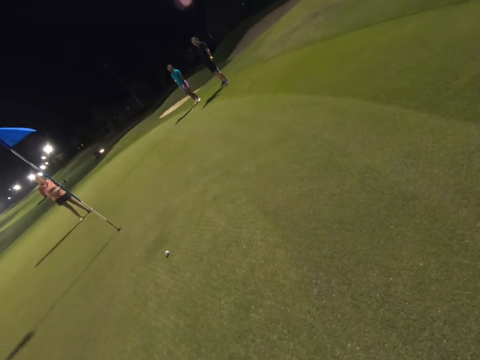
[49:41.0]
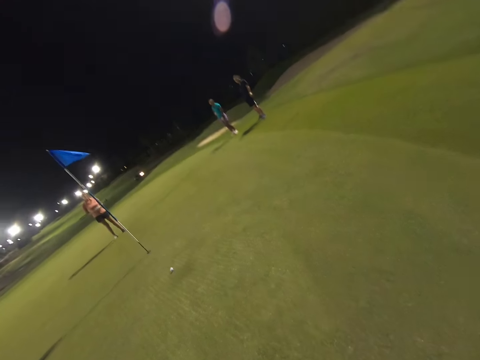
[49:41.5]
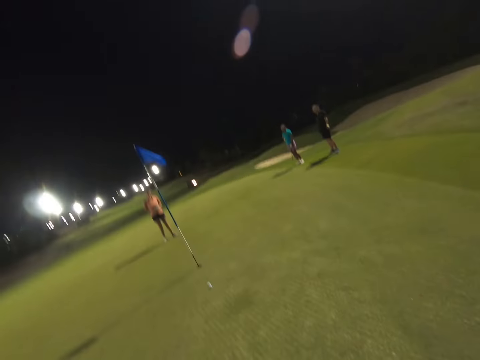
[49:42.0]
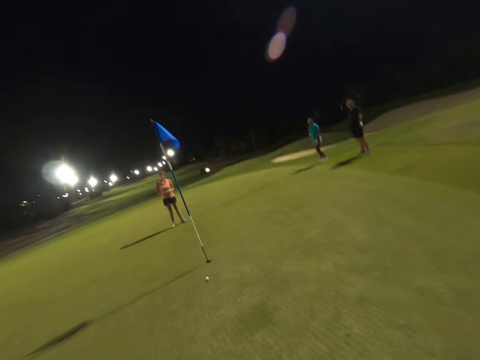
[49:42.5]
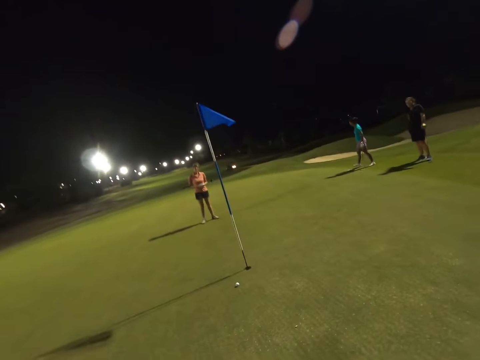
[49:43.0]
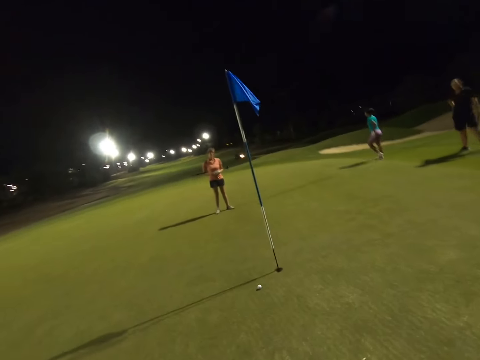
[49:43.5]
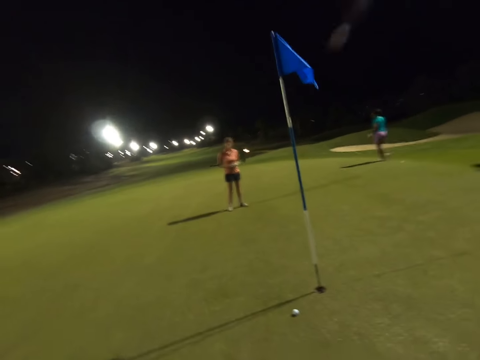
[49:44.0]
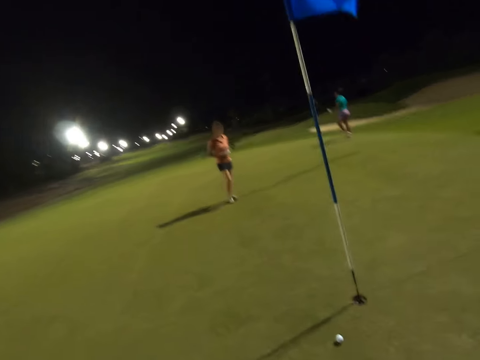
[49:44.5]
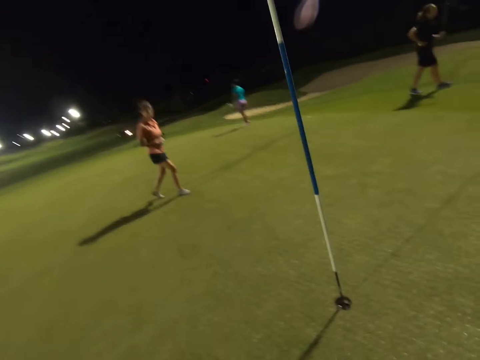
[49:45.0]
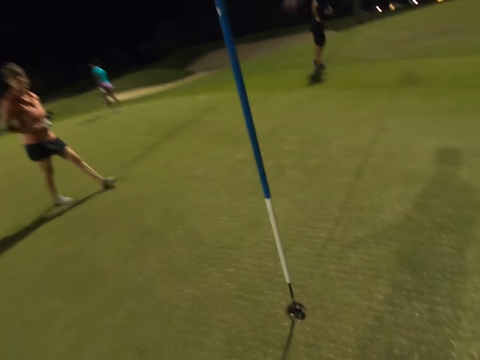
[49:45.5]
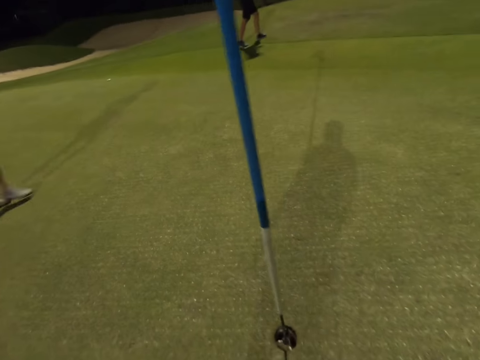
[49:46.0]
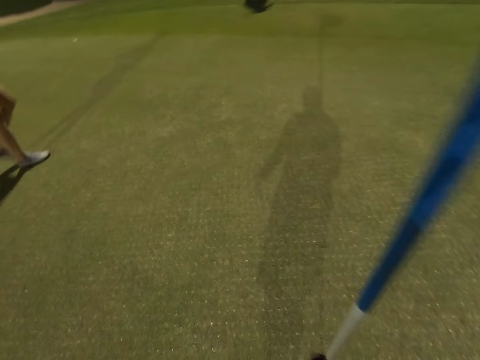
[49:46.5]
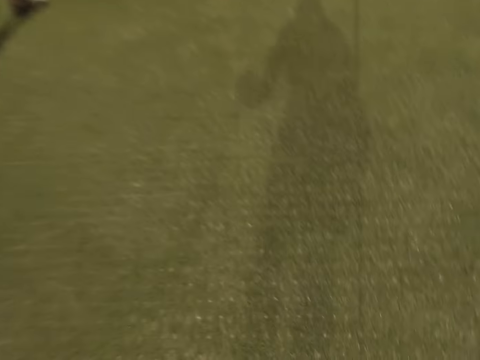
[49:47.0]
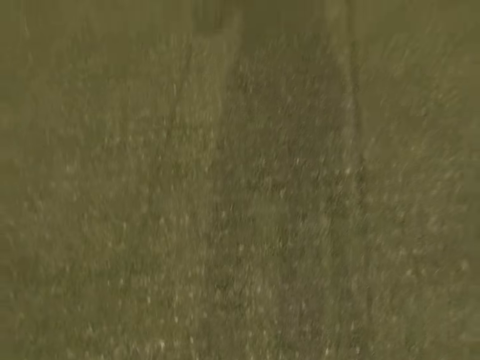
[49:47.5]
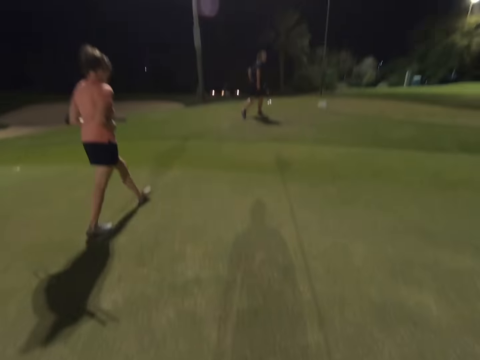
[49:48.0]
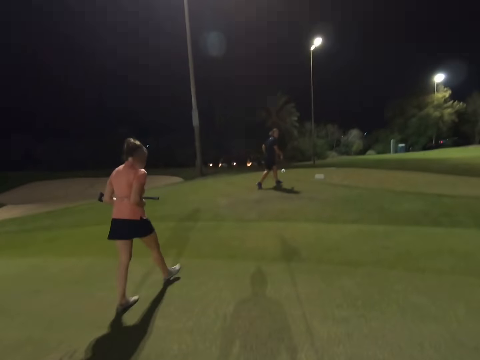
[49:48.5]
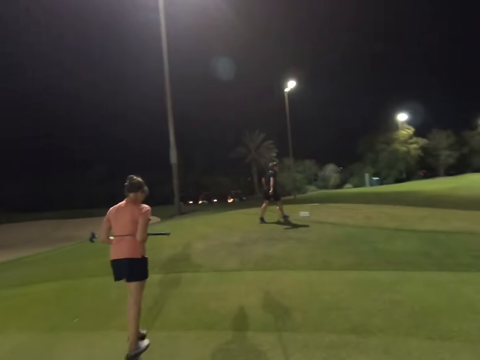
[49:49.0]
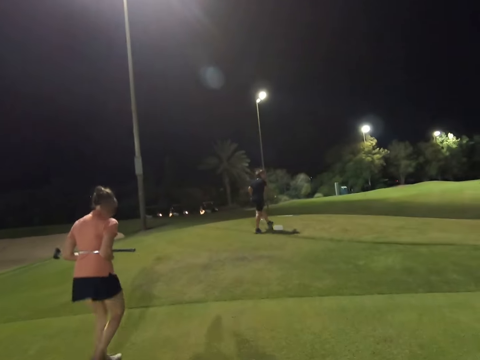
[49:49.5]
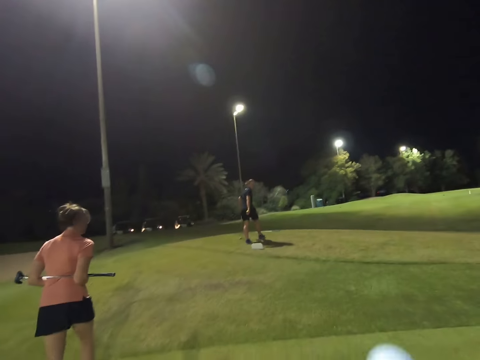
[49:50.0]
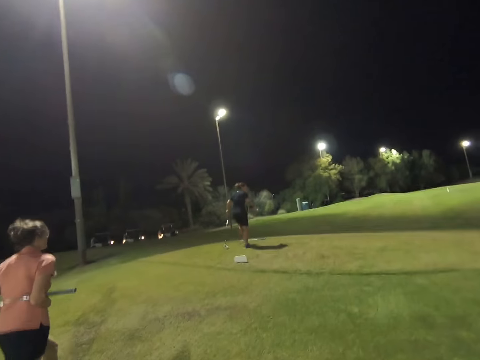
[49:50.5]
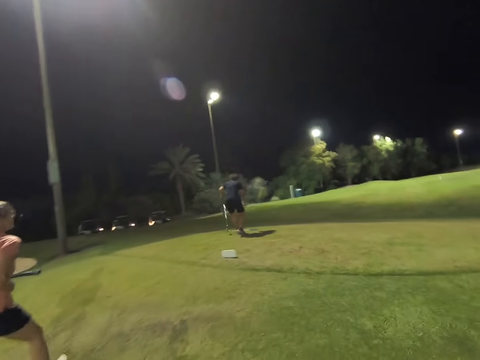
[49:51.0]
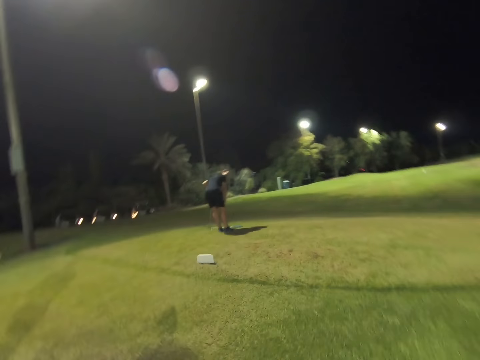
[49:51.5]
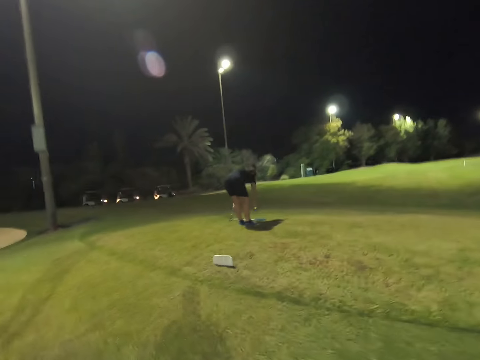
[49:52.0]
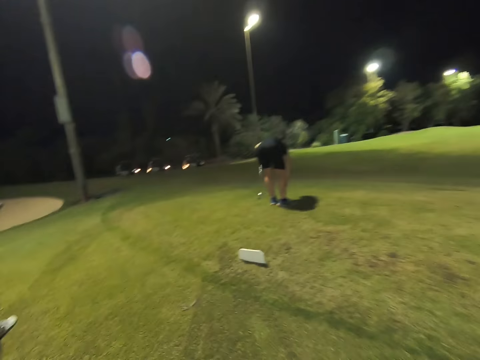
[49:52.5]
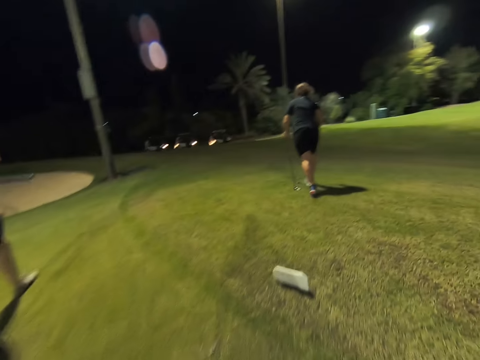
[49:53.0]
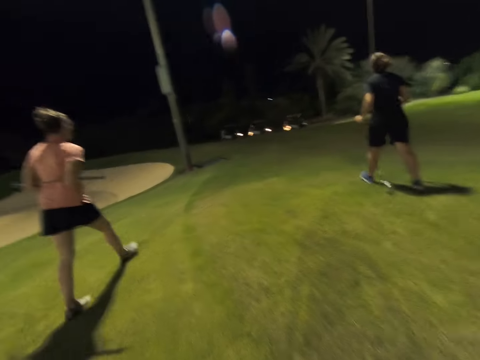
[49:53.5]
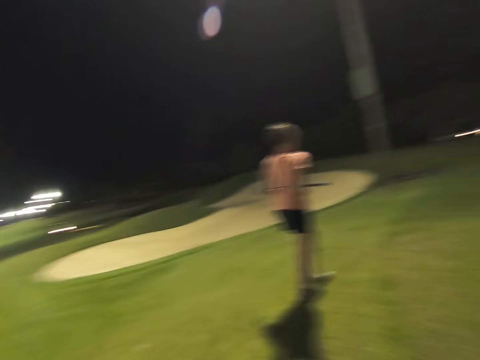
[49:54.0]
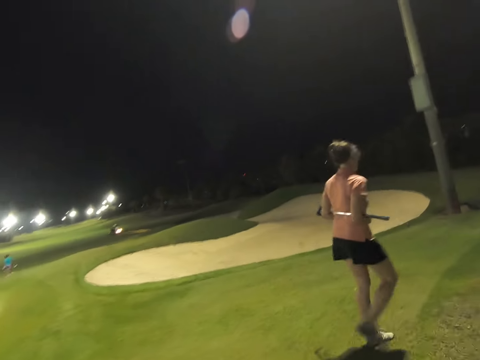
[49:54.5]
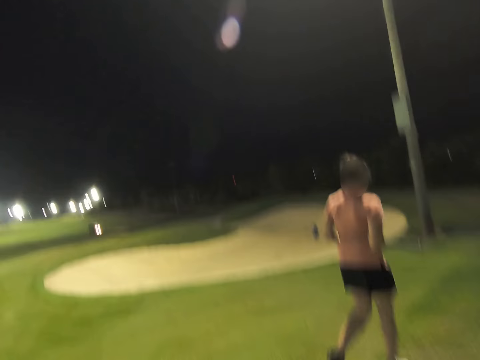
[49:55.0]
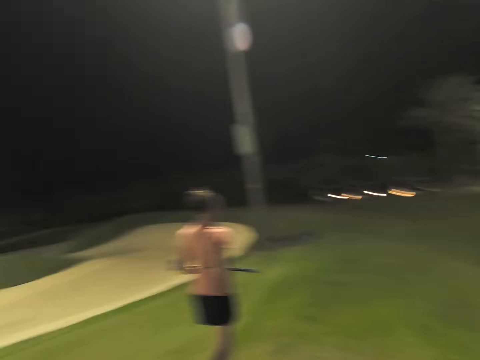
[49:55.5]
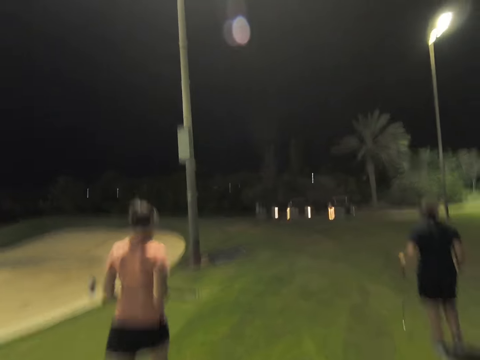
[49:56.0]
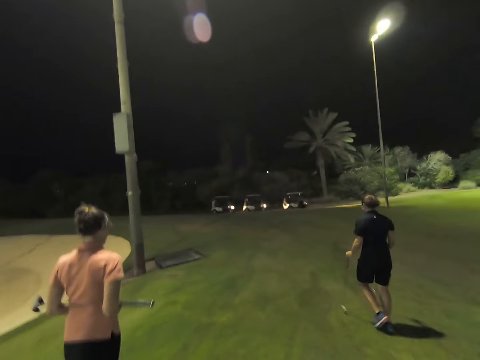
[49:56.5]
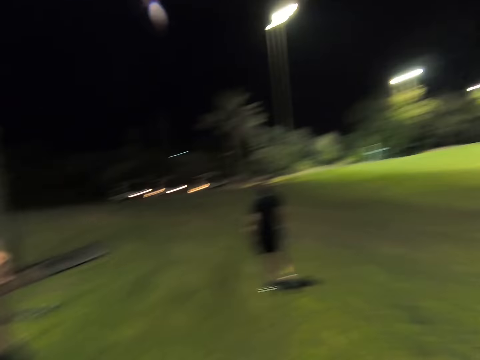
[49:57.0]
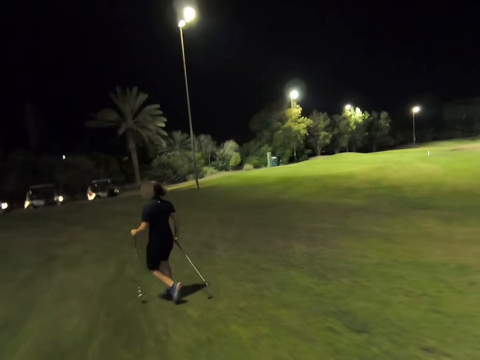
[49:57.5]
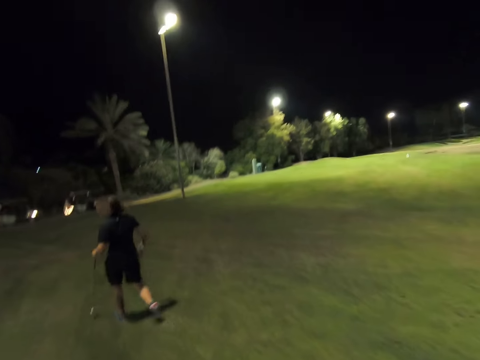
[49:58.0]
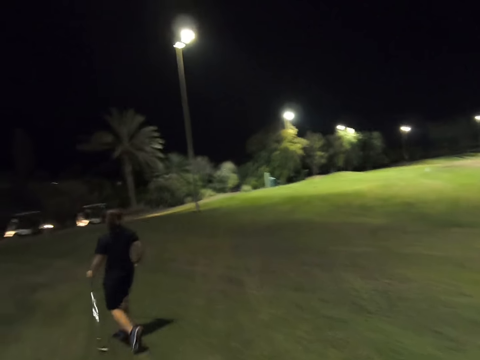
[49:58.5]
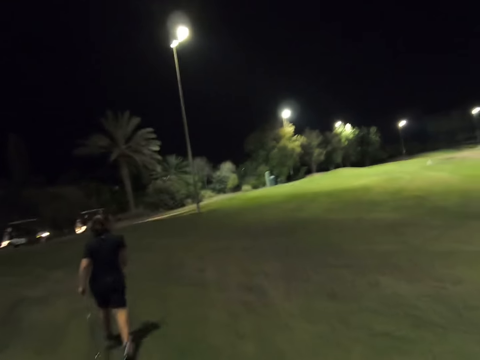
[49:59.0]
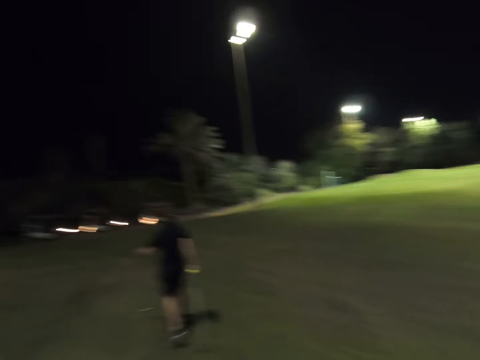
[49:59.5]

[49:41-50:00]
The camera wearer walks around the field. They play golf on the ground. They walk around the field. A woman picks up a stick. Another woman walks with the stick on her backside.

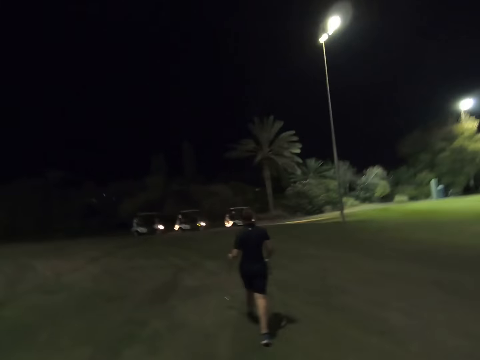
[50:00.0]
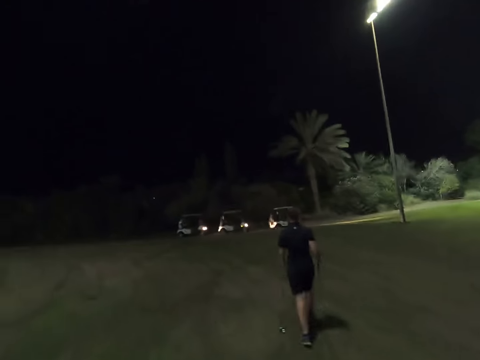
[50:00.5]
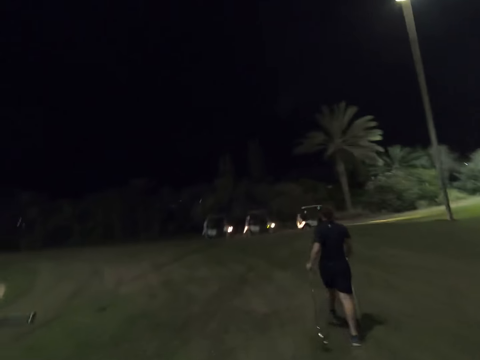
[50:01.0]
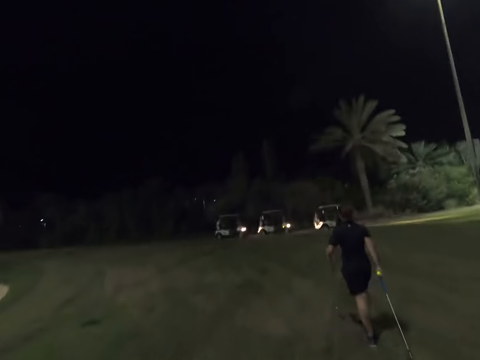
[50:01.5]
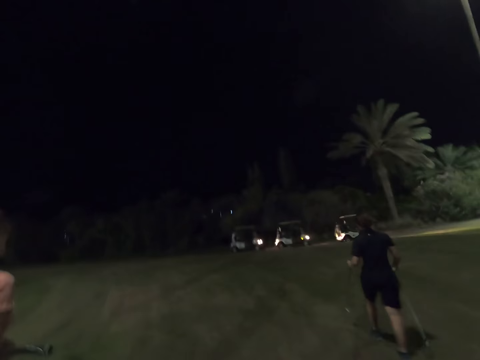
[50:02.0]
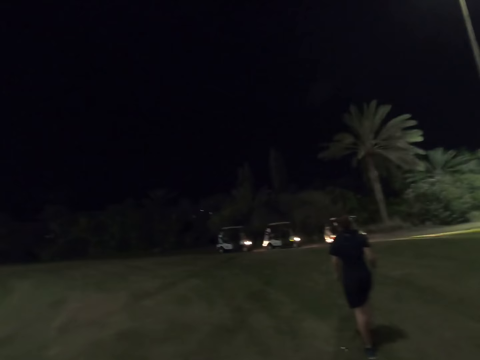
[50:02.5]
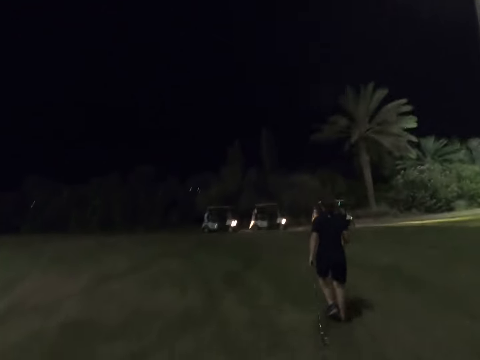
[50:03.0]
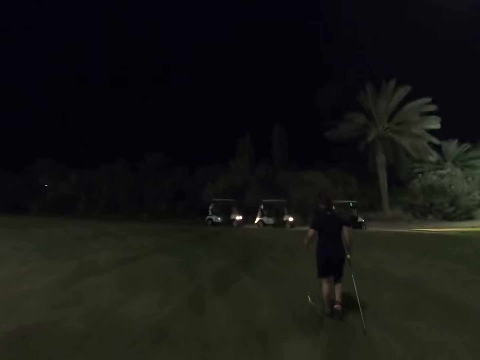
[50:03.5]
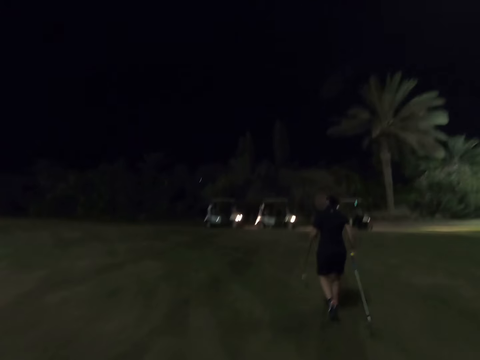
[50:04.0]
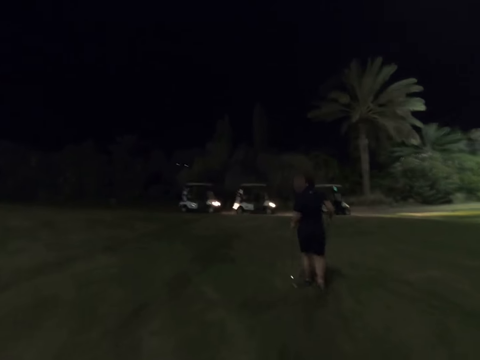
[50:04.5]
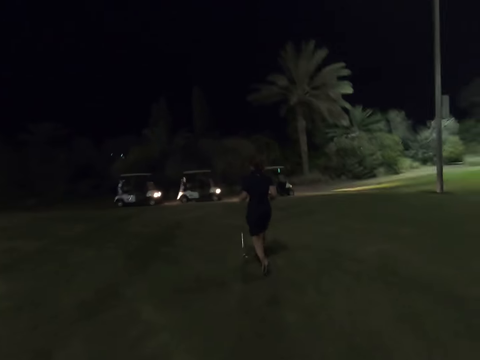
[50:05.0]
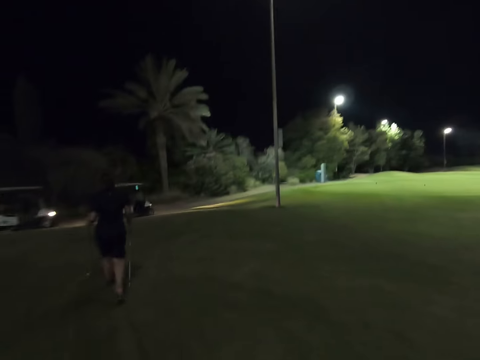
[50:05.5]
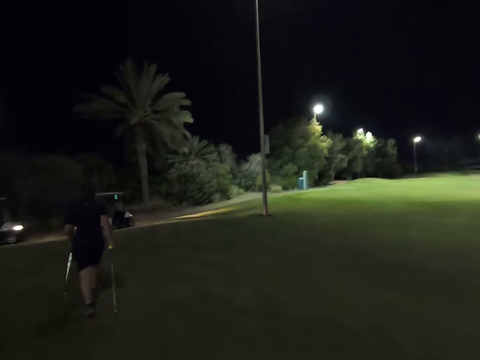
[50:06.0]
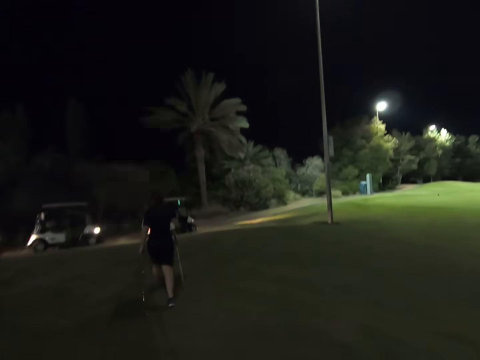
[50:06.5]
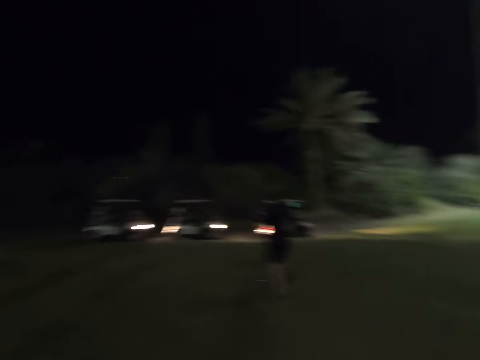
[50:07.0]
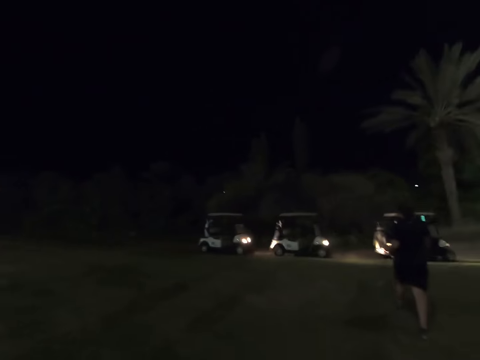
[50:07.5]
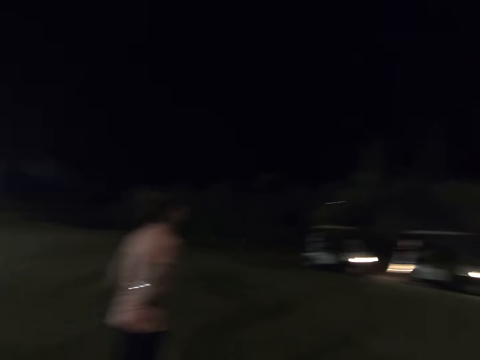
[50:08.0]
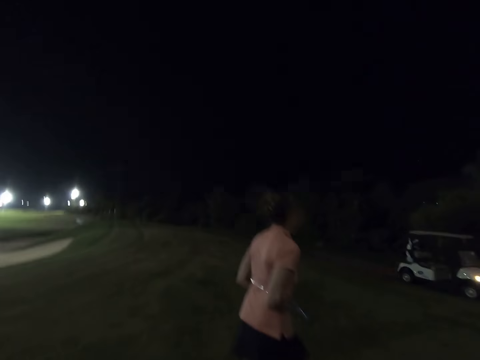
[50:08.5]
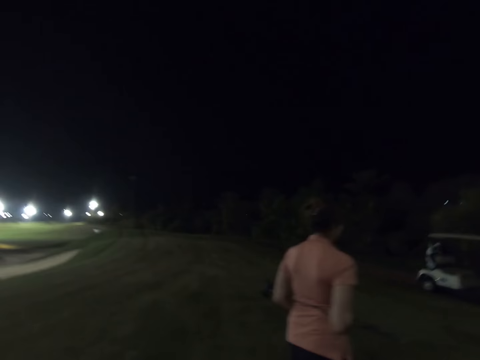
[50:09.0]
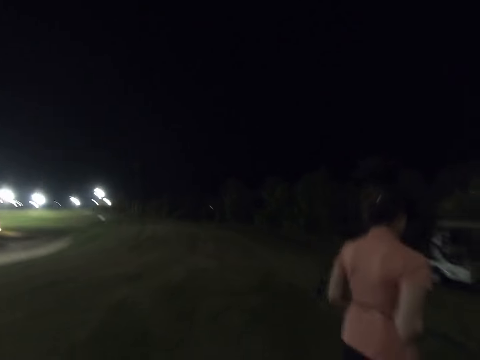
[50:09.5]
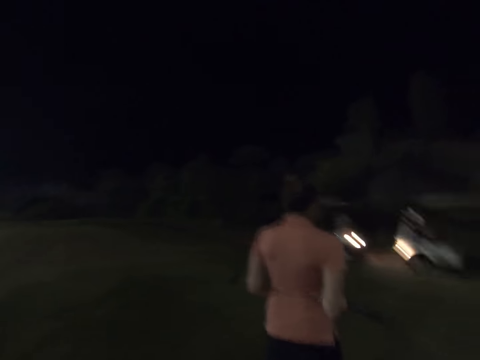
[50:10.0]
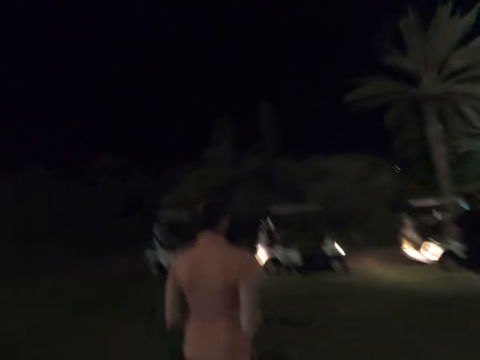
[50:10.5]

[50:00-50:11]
A woman walks with sticks in both hands. The woman walks towards the cars. Another woman walks towards the cars.
